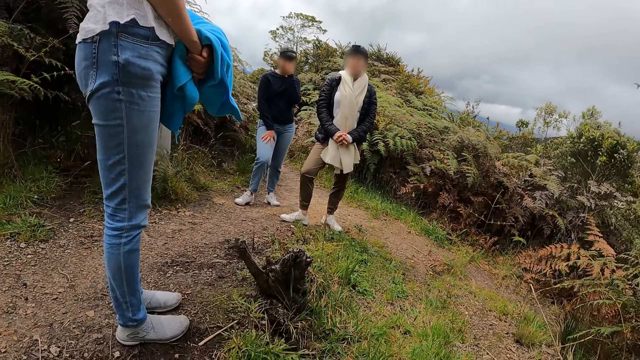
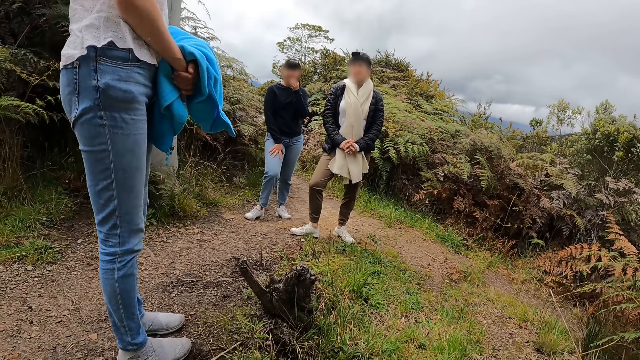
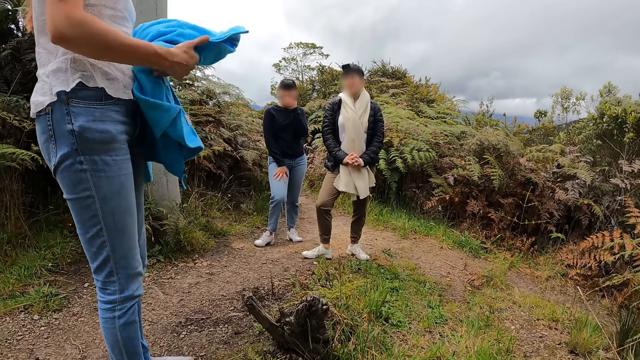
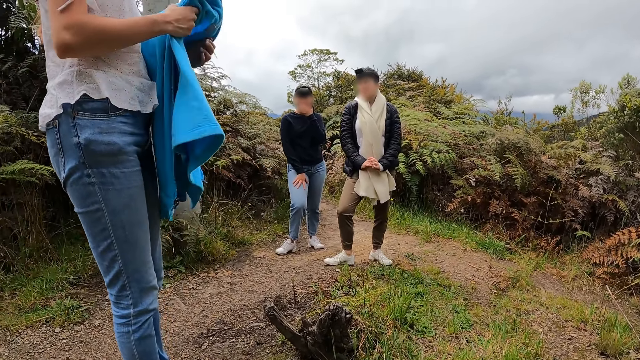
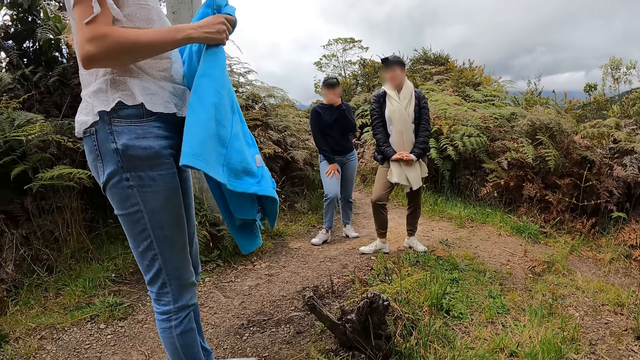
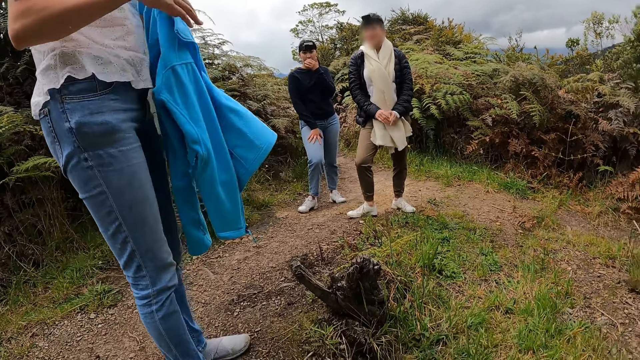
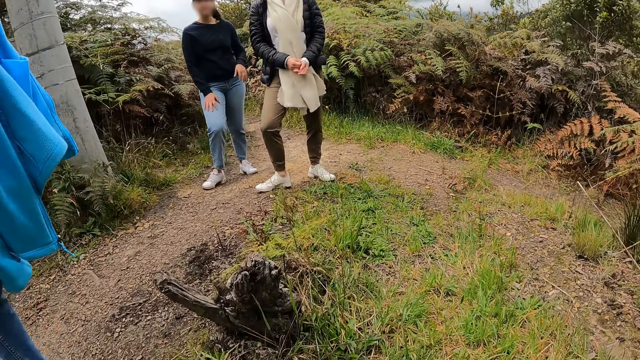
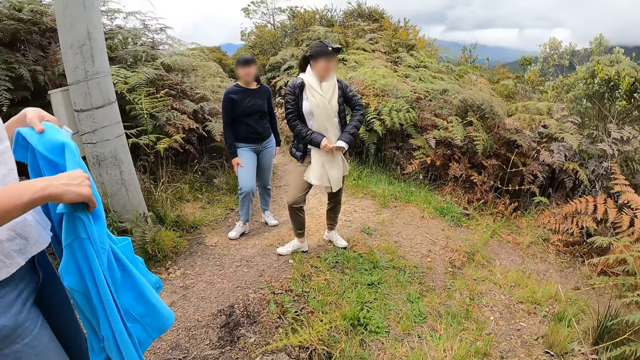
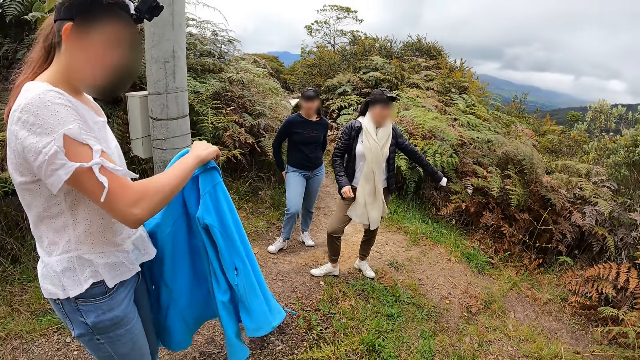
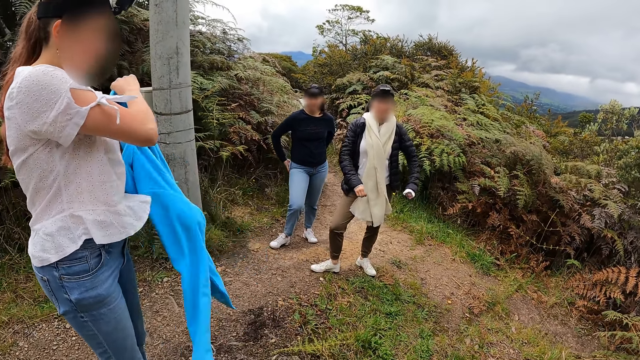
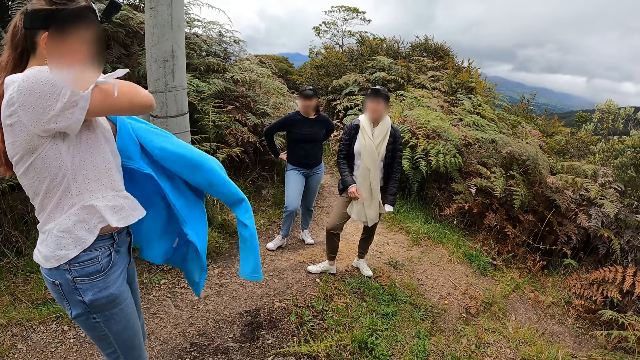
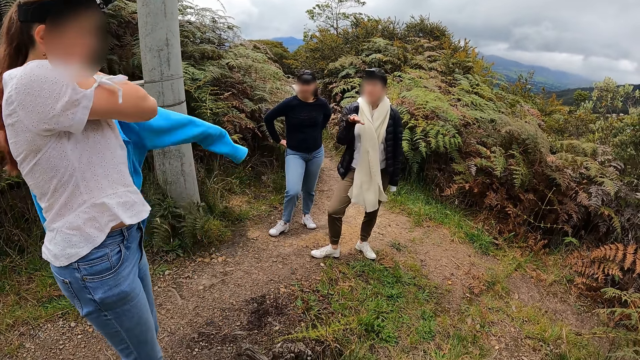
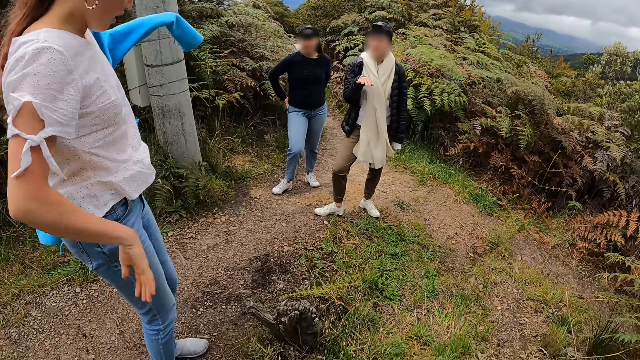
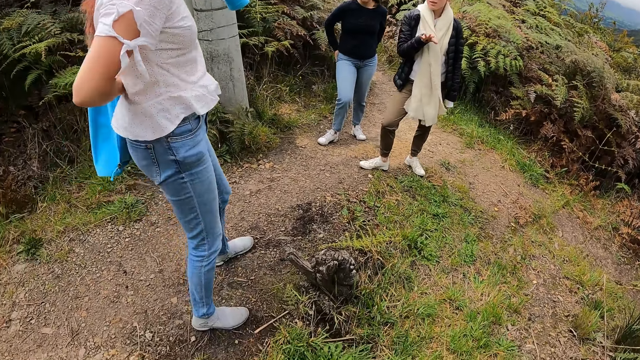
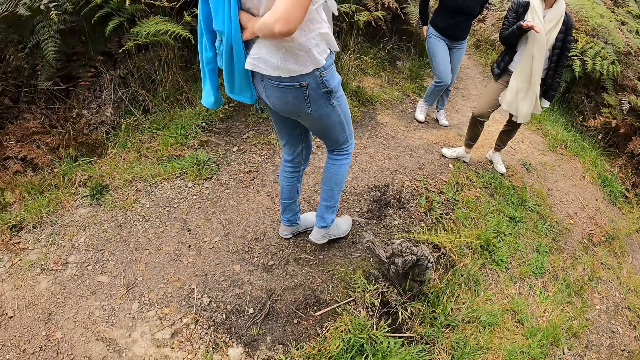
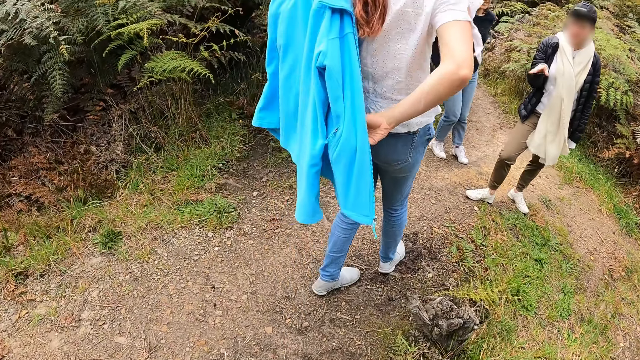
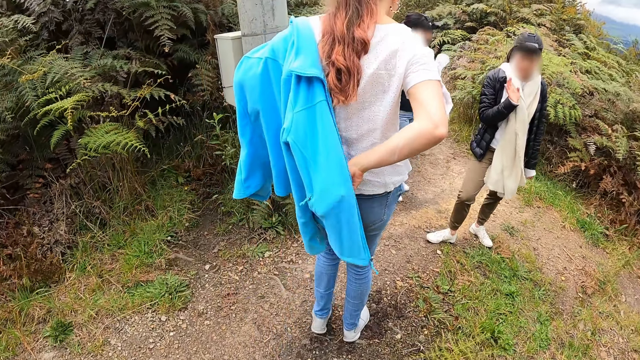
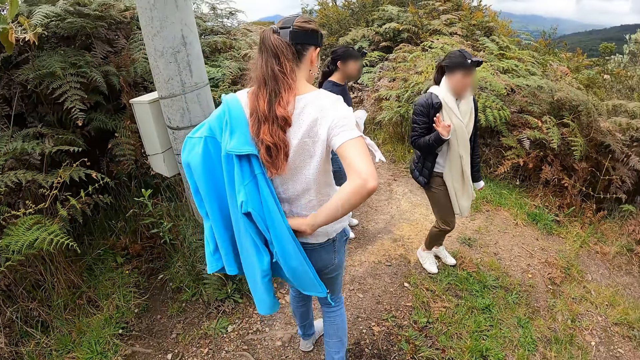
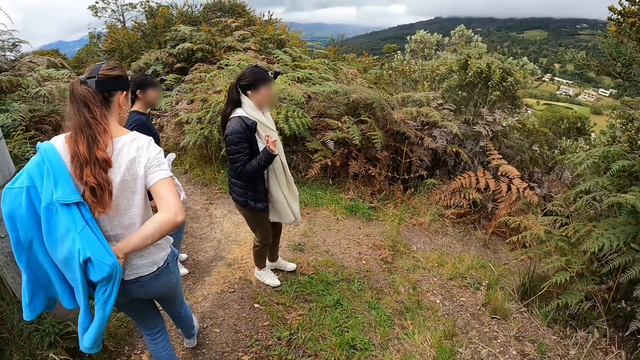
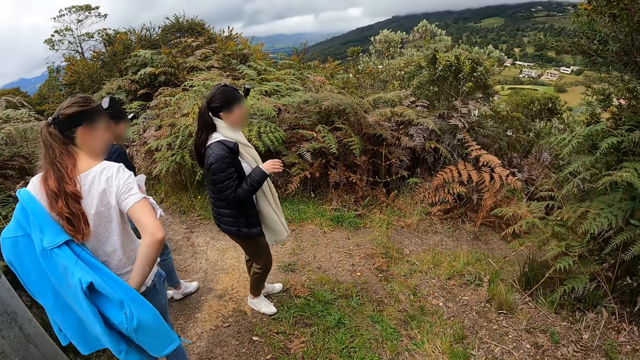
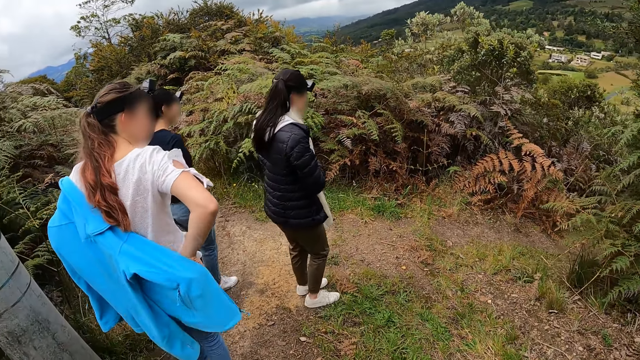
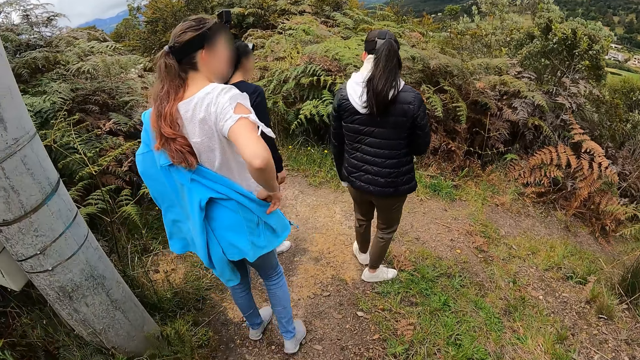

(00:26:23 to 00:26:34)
A woman touches a jumper with both hands. The woman wears her jacket with her hands.

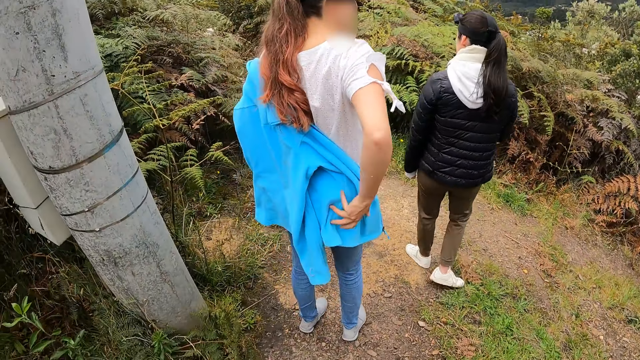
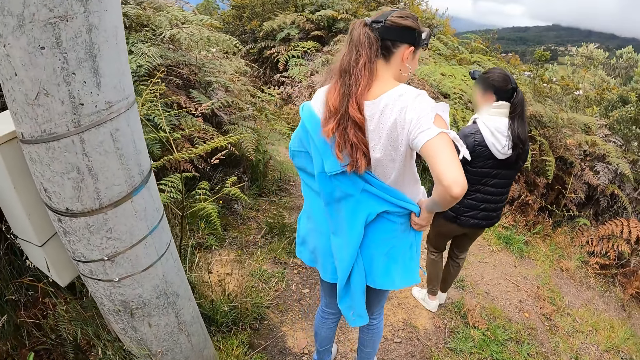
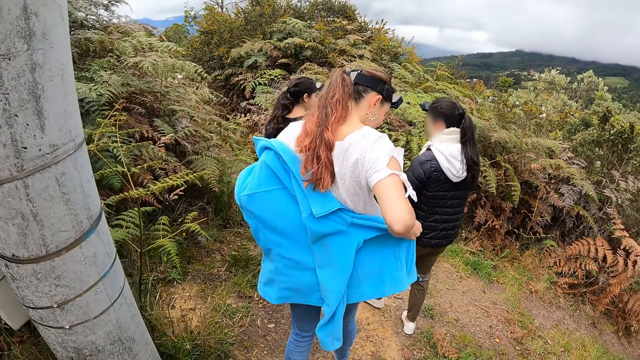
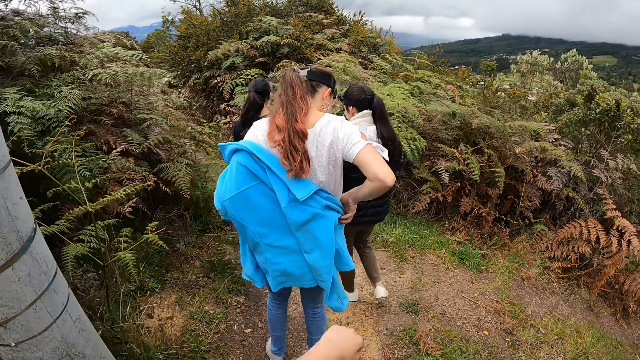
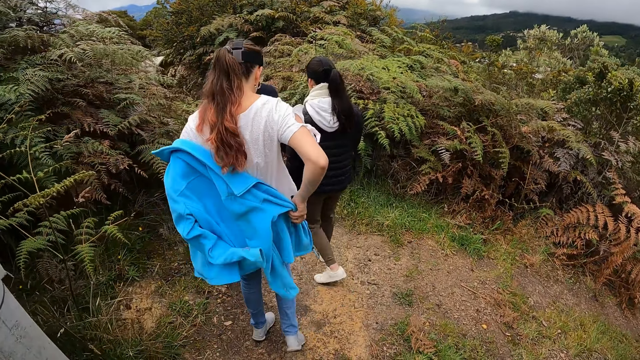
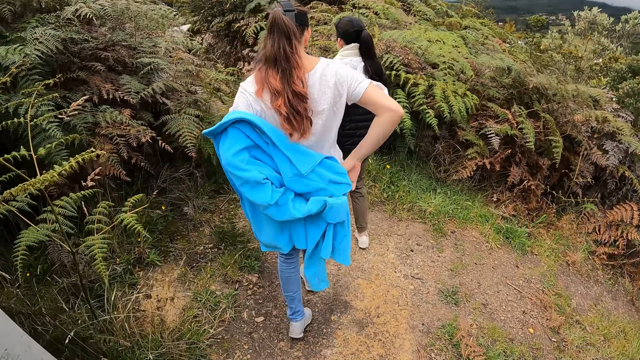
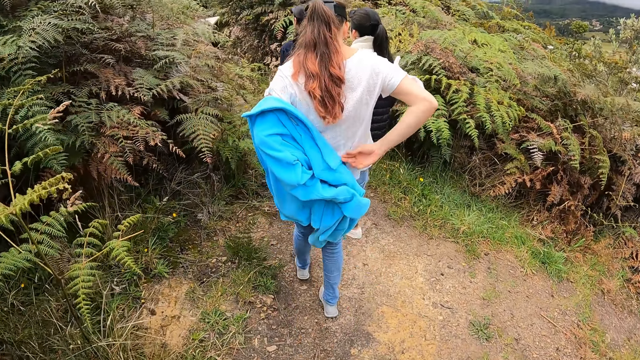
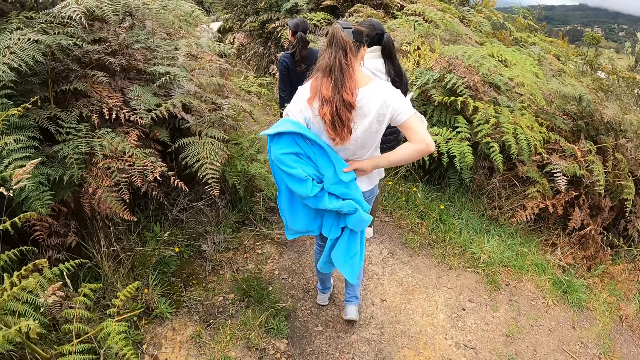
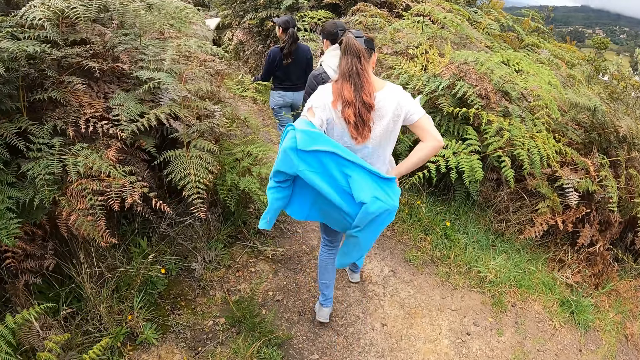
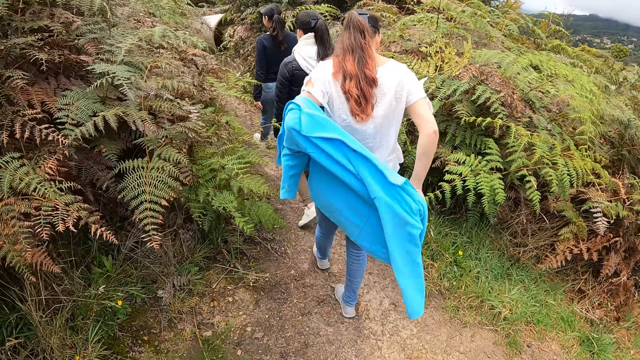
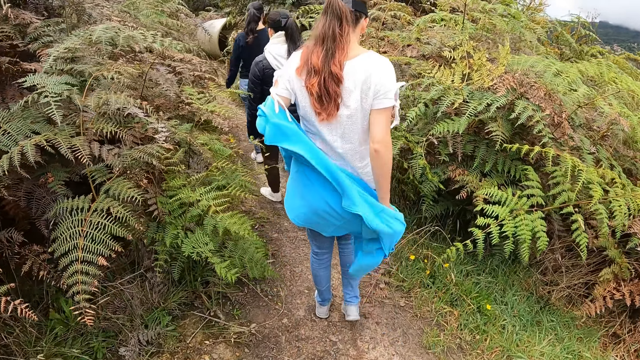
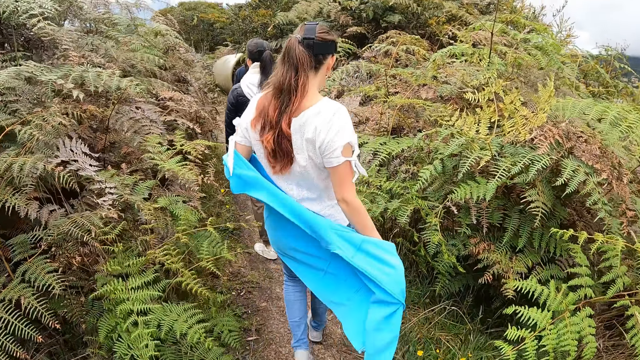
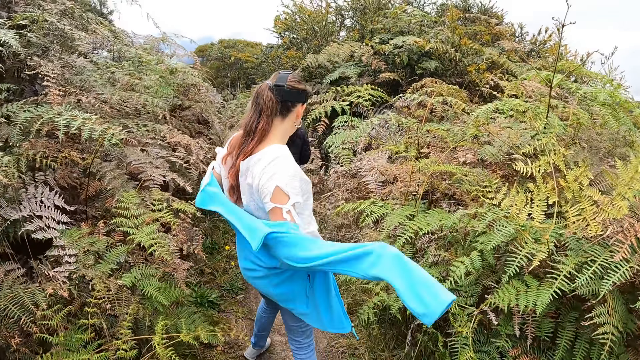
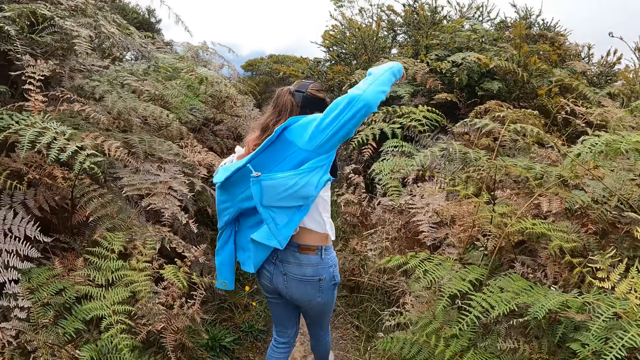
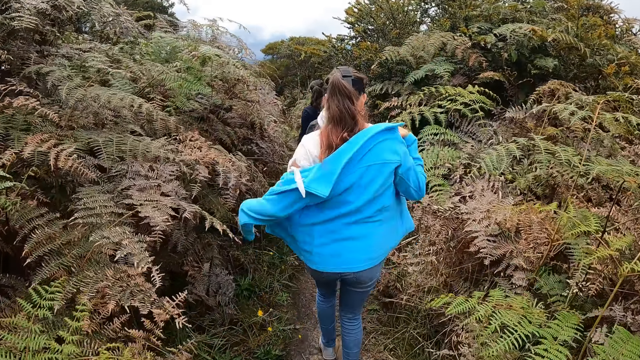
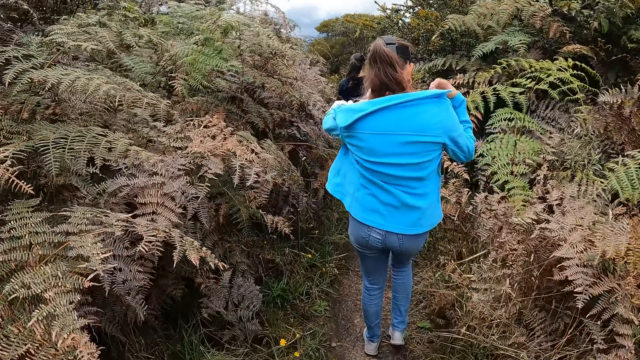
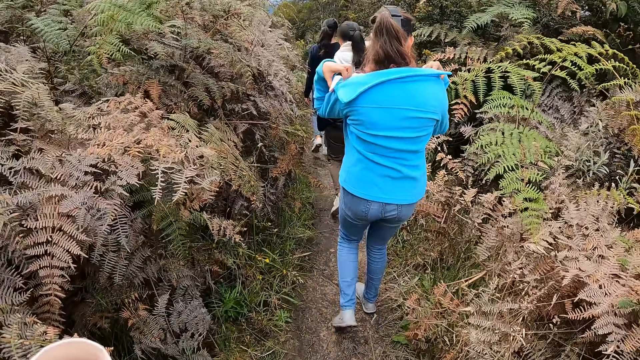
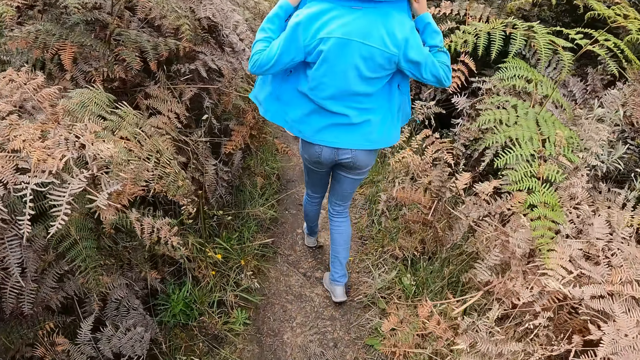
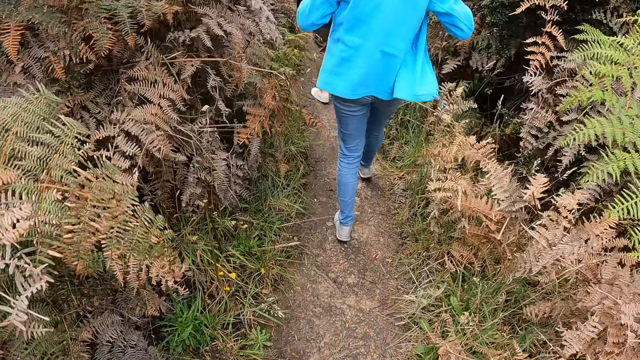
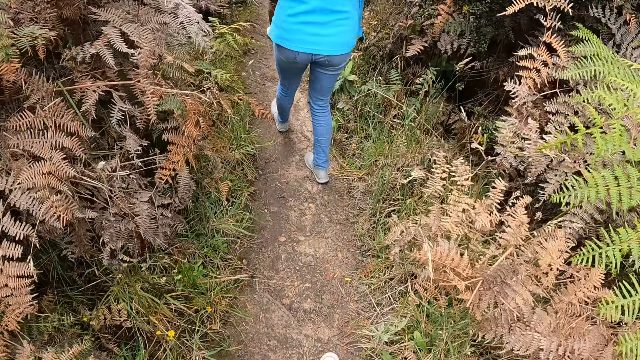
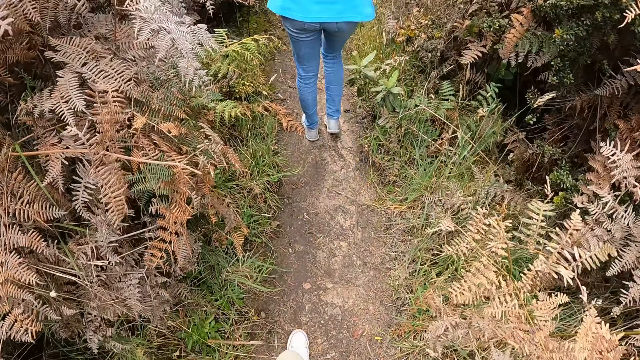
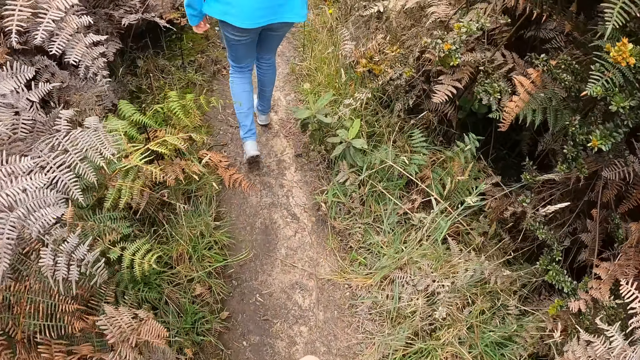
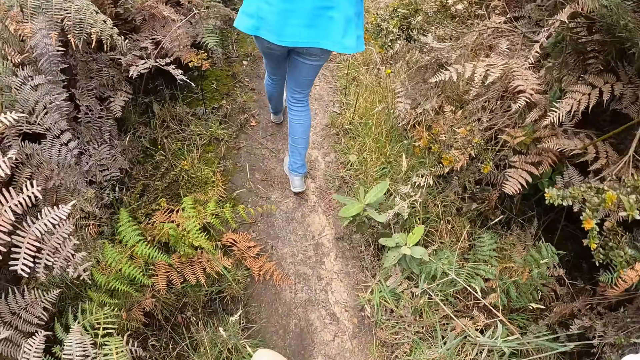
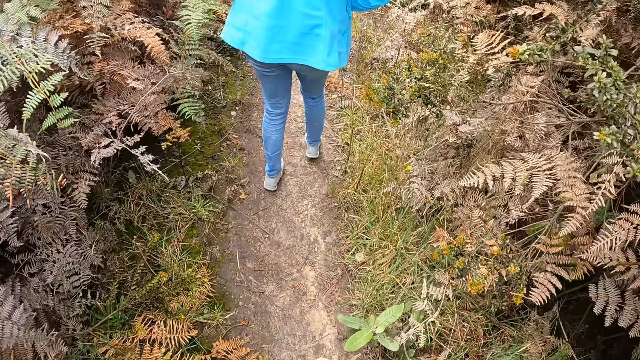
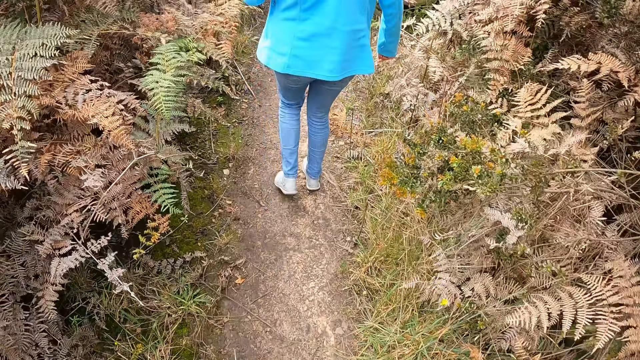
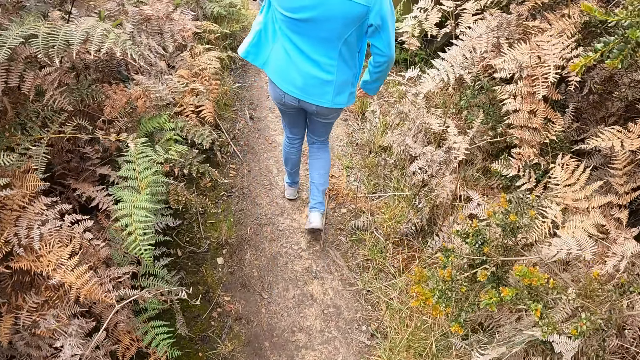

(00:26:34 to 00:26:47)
The camera wearer walks down on the farmland with a woman, another woman and a third woman. They go down a slope.
